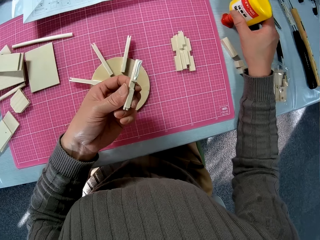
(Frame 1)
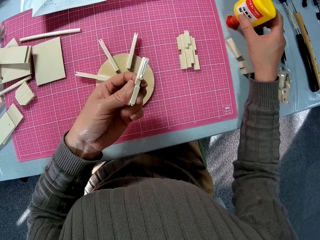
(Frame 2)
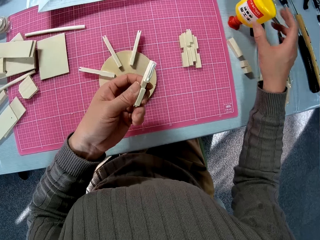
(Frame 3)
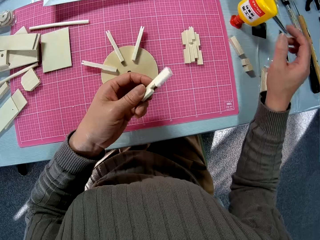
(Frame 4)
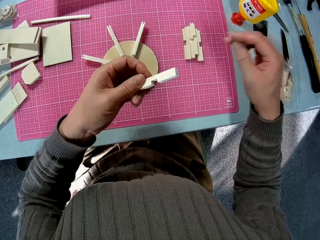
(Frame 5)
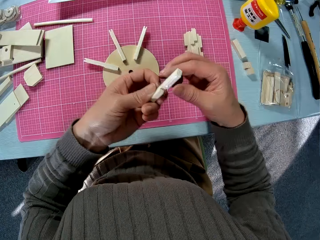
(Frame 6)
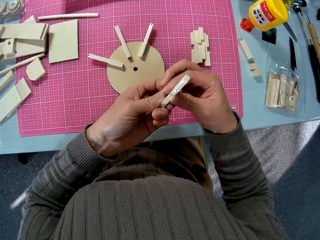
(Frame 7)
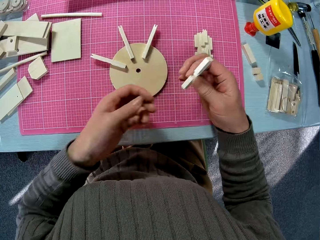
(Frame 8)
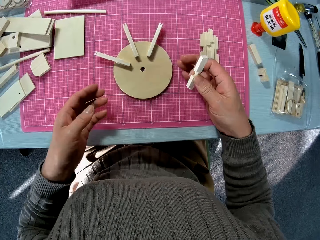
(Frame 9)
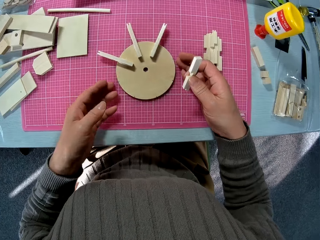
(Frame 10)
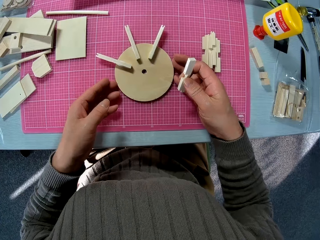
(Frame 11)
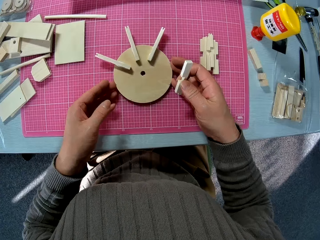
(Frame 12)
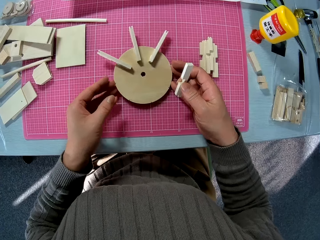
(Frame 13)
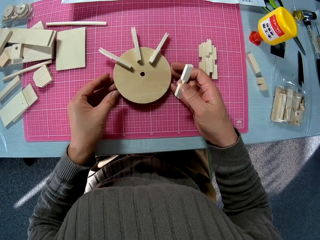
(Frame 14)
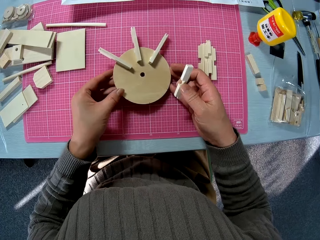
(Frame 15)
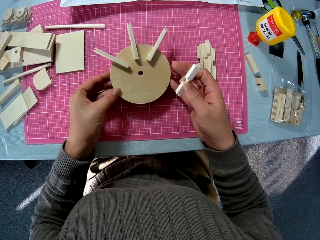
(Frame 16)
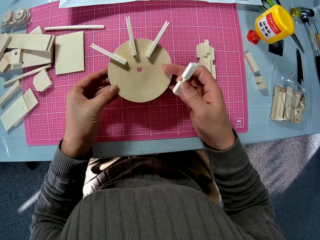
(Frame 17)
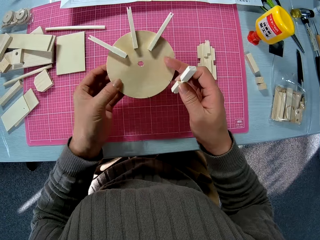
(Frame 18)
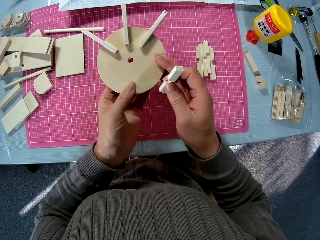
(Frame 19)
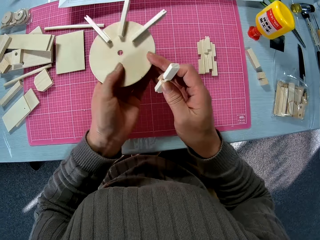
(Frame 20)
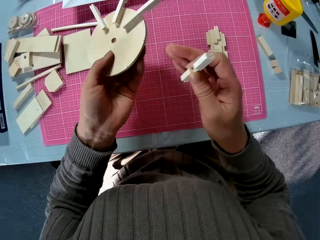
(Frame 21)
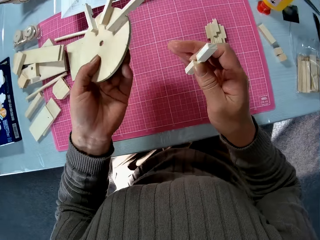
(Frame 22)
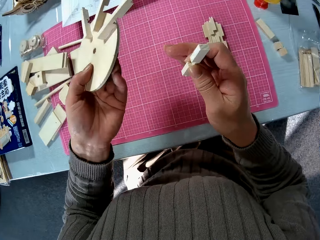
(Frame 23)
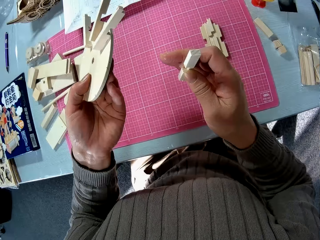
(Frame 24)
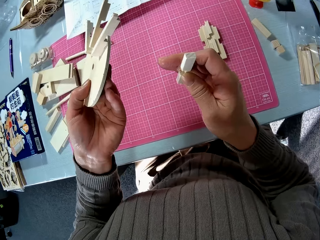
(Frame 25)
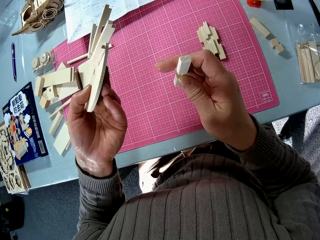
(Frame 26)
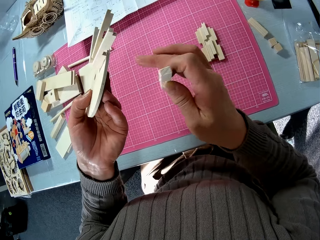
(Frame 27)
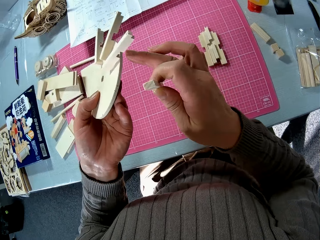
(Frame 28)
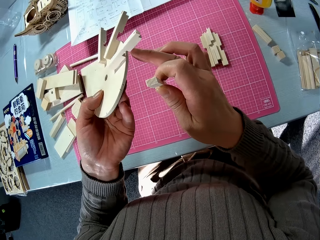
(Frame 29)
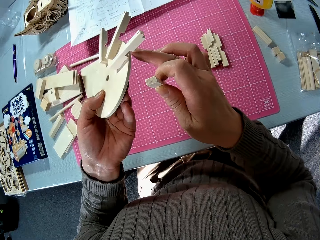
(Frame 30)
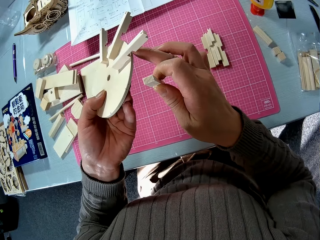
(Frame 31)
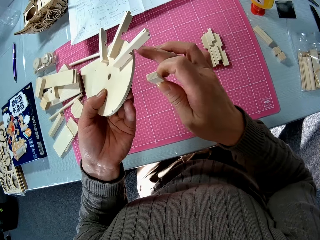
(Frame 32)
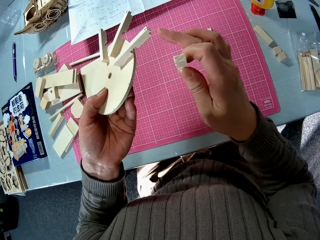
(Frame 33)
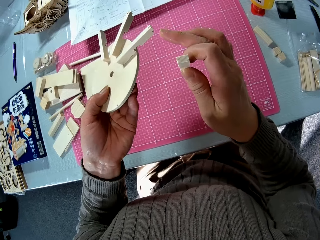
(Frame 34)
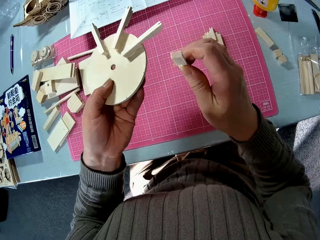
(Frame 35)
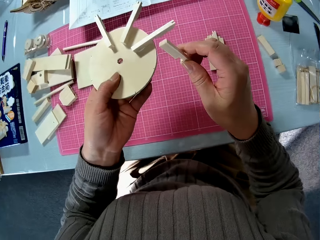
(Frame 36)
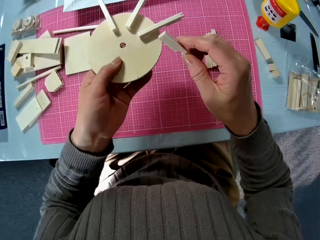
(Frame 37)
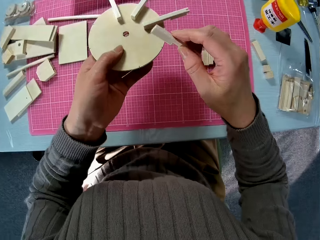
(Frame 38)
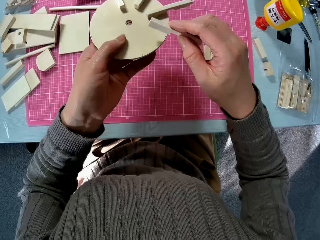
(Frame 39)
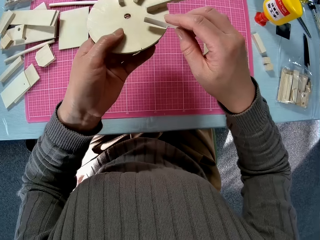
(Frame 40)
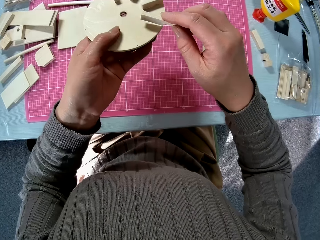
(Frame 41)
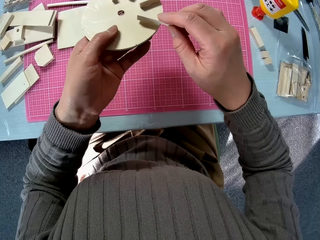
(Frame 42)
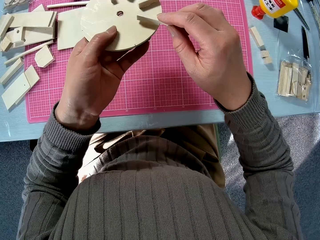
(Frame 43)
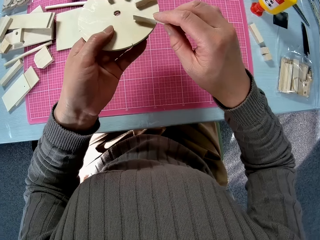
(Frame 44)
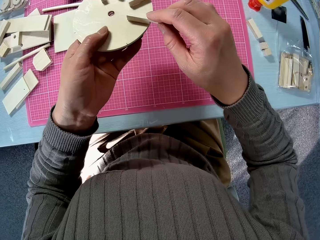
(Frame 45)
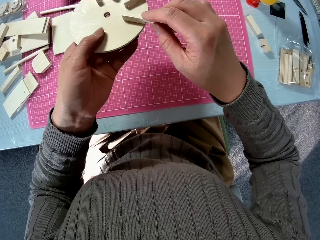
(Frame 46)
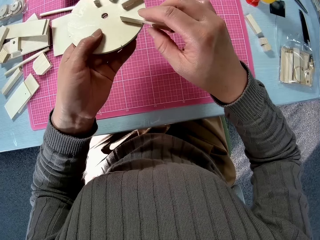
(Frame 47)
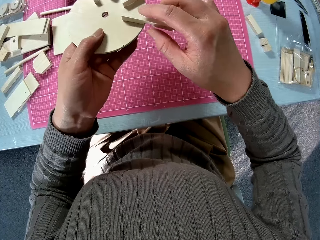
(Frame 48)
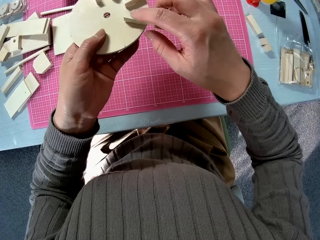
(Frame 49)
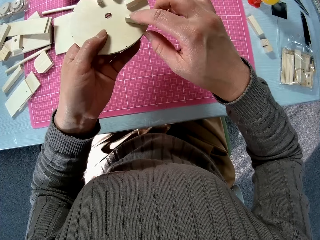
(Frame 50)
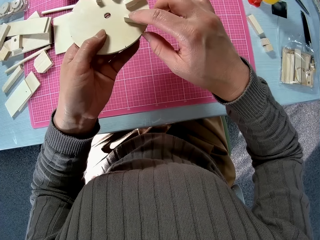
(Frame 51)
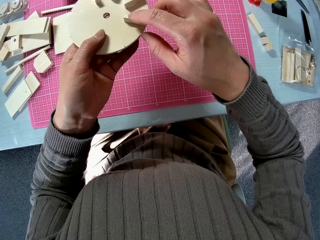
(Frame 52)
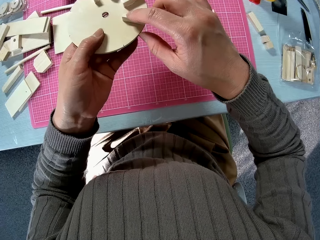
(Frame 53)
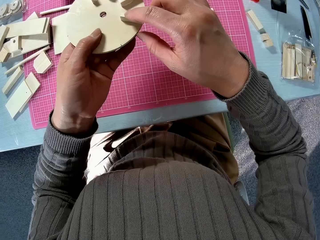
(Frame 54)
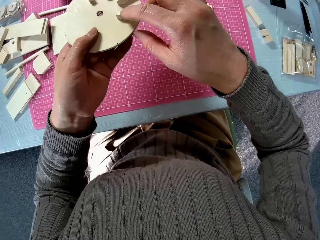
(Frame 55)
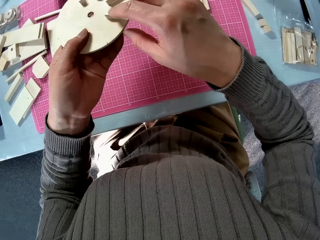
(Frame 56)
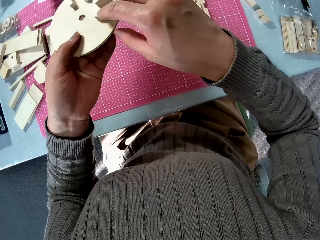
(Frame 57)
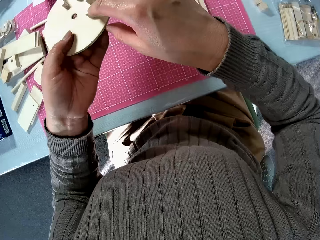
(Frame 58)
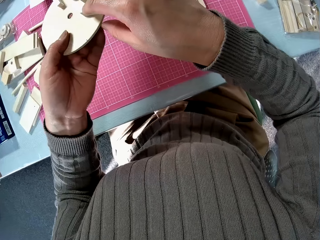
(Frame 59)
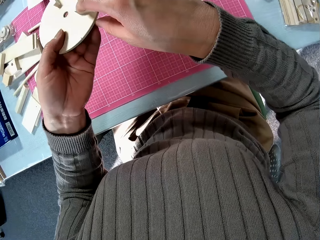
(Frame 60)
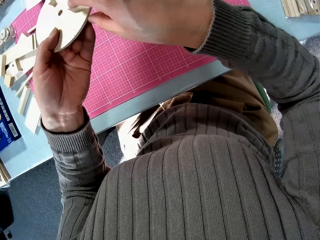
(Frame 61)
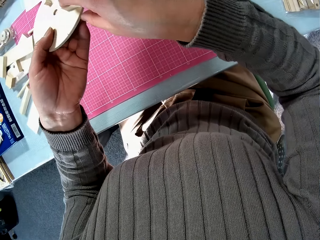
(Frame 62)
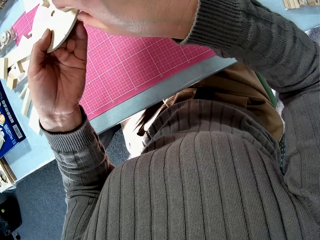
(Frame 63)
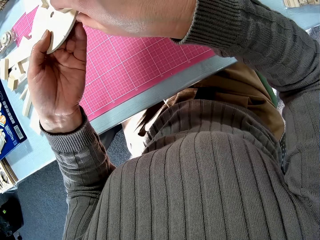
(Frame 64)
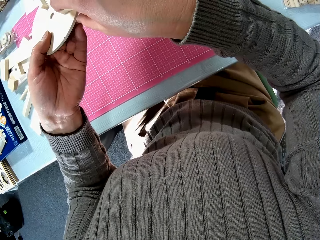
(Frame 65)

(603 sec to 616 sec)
The camera wearer shifts the stick to the right hand. They lift the model, hold part of the model with a right hand finger, and glue another piece of wood in the right hand to the circular piece of wood.

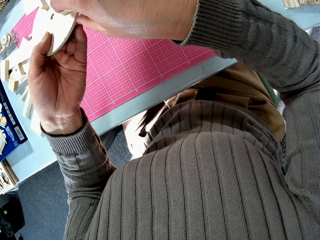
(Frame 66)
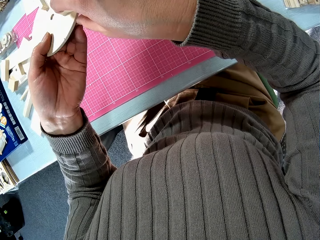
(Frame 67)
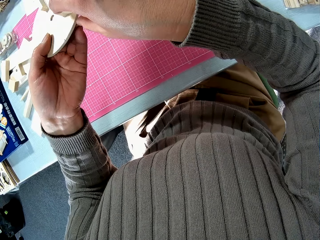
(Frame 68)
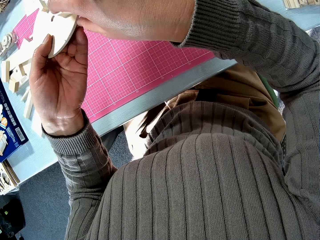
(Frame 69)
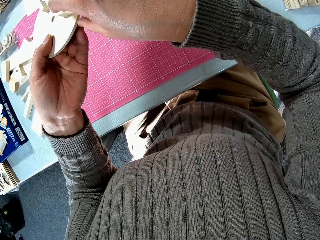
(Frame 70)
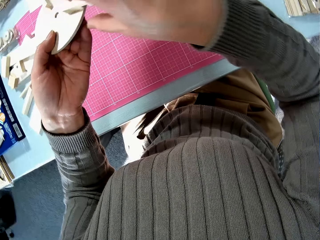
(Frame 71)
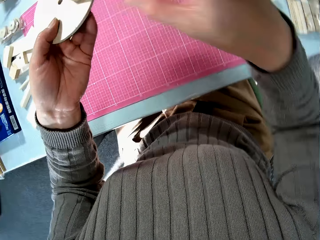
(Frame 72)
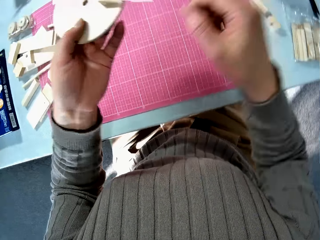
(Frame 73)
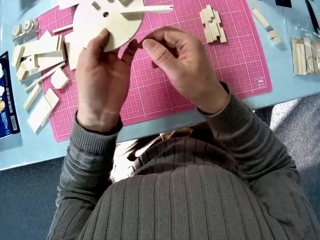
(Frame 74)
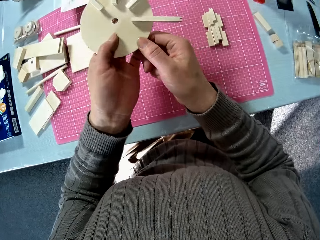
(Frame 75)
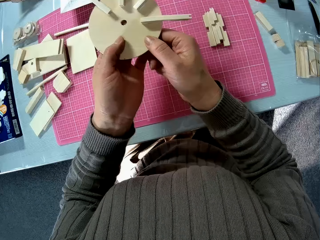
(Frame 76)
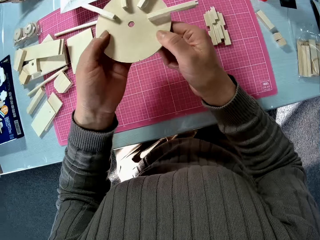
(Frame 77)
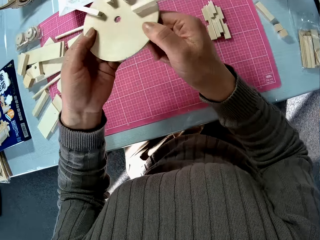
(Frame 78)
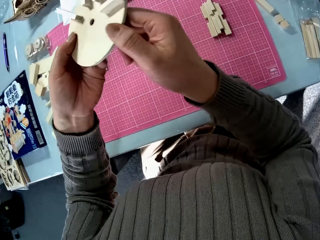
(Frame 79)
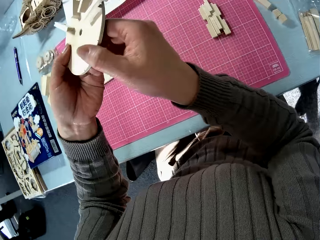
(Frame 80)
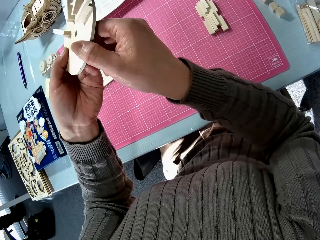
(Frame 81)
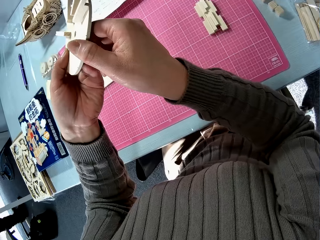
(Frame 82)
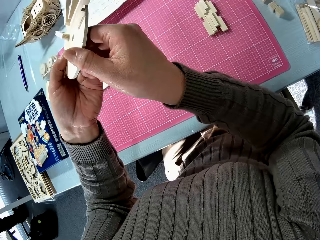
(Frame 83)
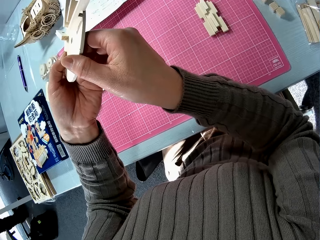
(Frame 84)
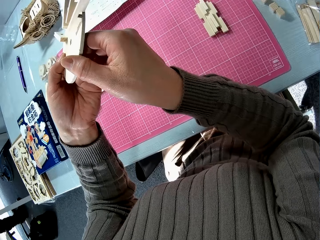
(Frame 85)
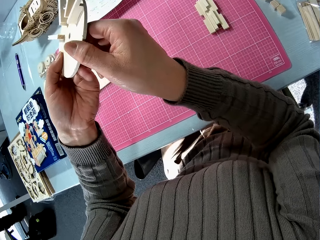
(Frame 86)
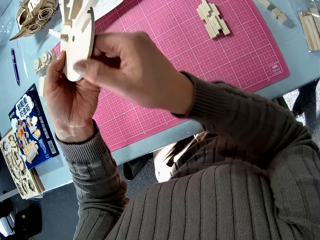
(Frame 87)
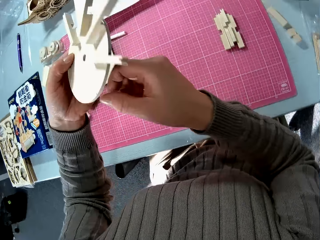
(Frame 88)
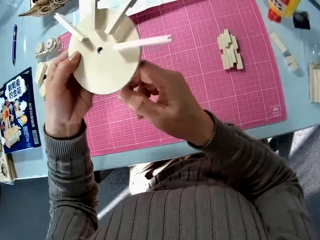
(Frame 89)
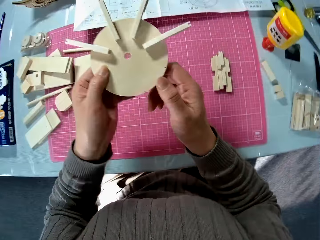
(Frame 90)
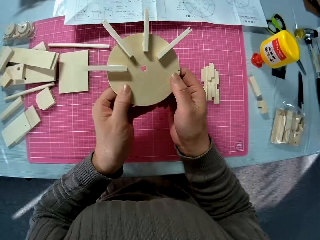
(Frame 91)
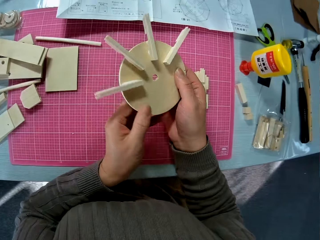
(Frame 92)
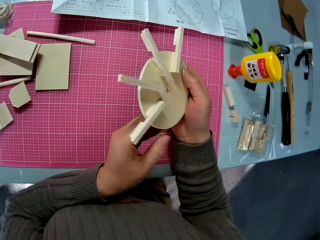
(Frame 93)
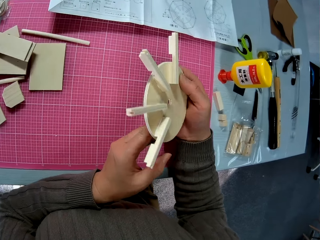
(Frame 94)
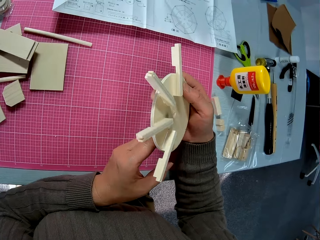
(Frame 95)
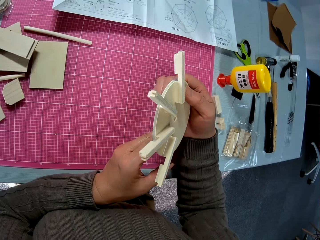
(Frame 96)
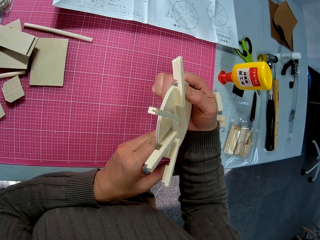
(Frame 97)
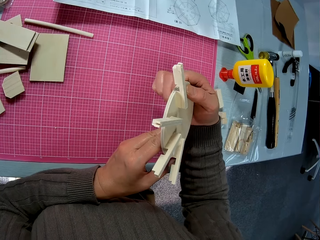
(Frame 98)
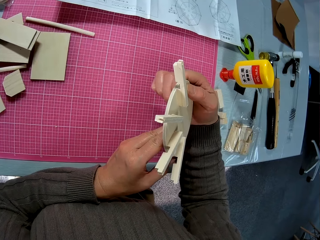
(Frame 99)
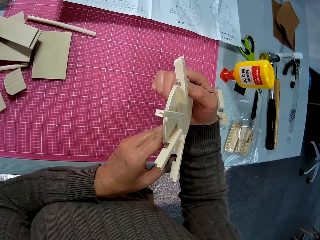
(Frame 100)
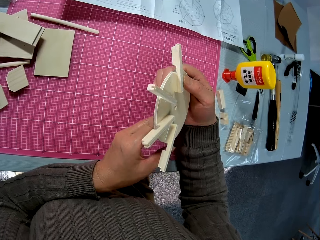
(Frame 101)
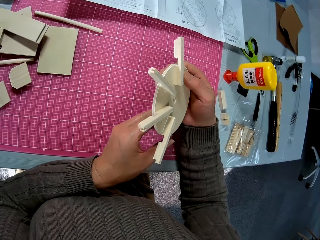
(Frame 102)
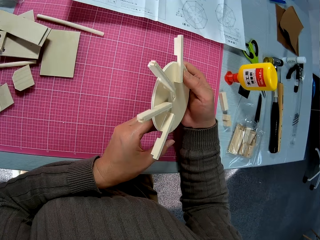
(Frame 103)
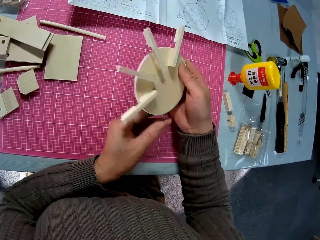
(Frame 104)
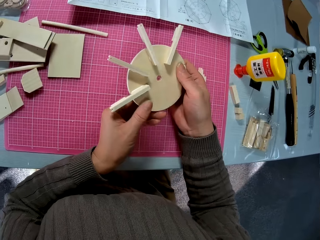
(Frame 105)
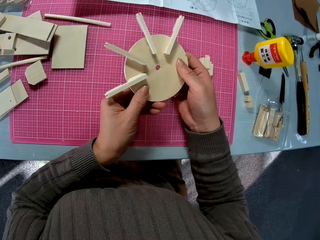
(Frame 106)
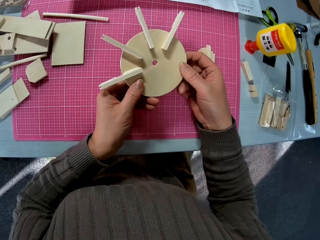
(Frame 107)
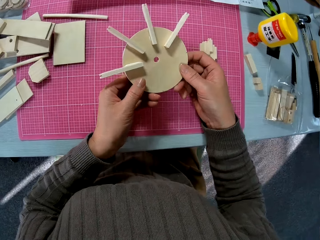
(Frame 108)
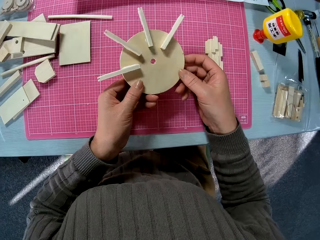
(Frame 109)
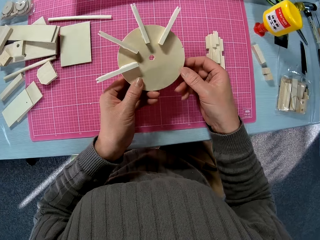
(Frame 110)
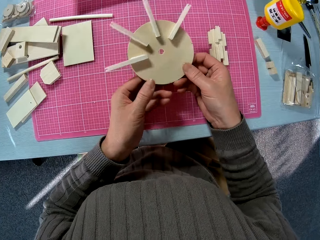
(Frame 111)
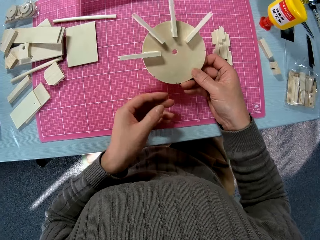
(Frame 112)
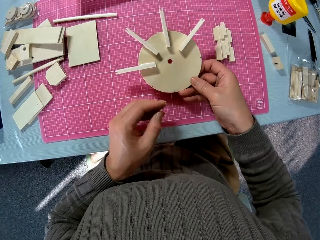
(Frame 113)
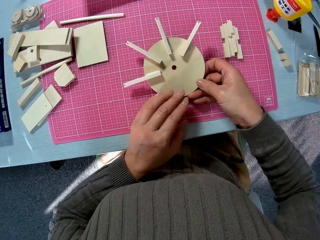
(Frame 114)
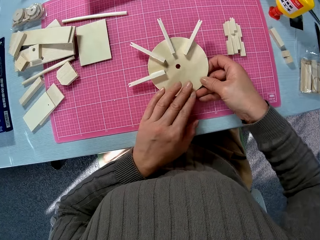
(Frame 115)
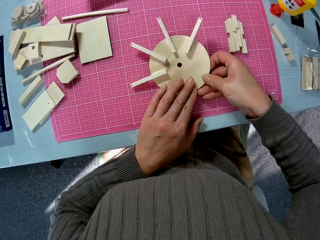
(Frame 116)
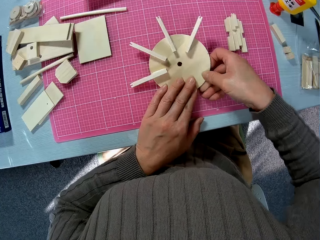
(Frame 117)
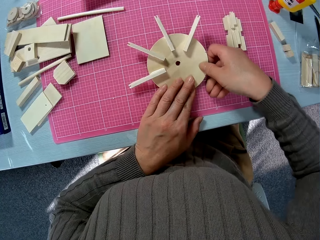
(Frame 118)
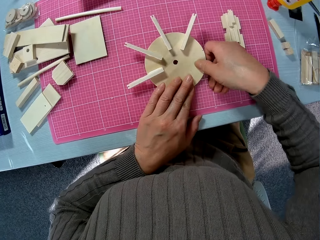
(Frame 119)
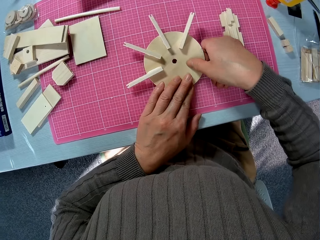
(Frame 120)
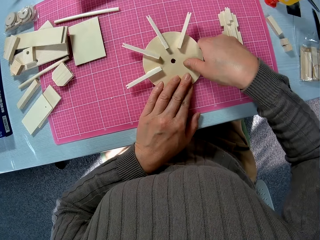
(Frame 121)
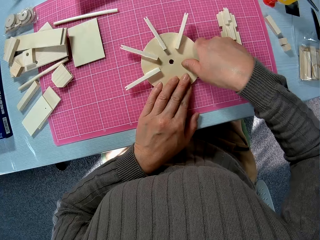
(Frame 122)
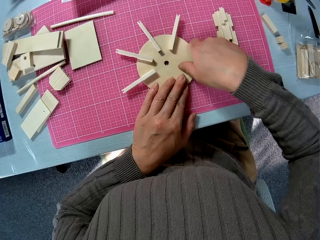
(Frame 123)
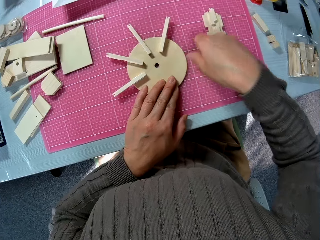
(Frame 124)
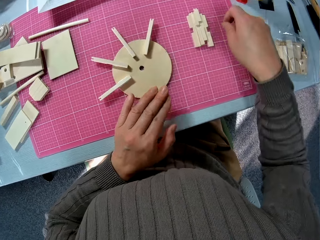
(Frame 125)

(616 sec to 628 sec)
The camera wearer rotates the model in the hands. They place the model down on the mat.
